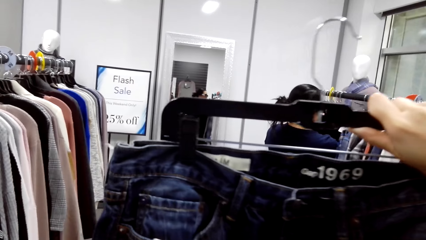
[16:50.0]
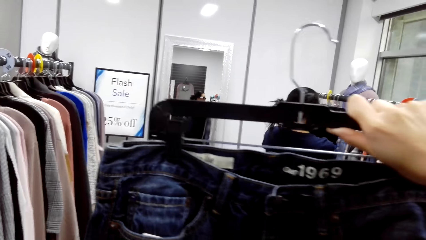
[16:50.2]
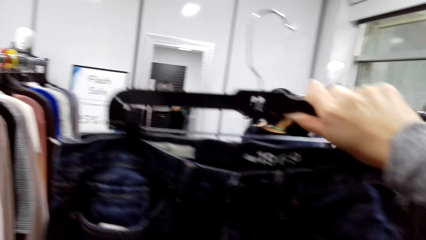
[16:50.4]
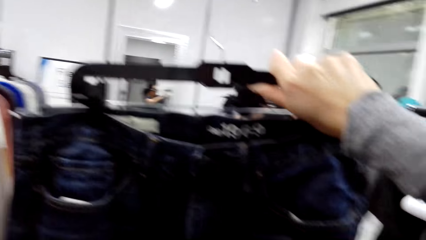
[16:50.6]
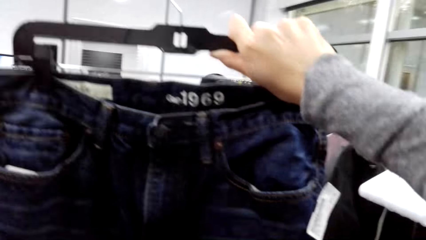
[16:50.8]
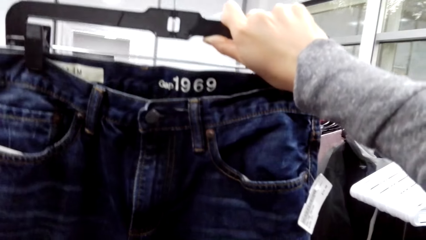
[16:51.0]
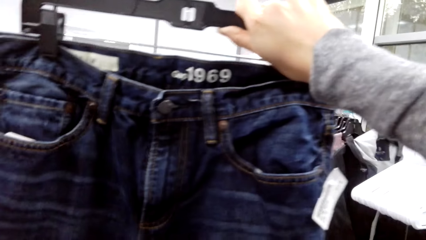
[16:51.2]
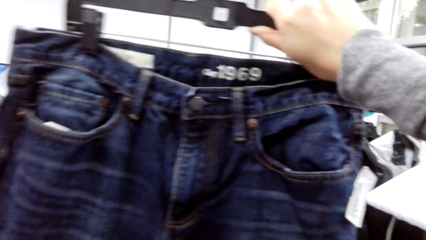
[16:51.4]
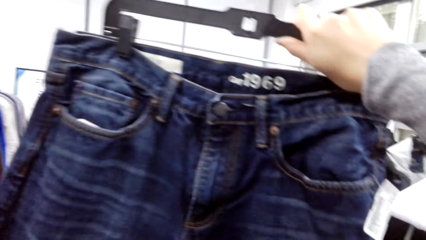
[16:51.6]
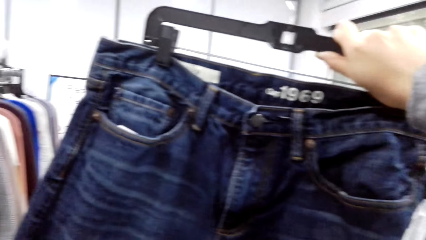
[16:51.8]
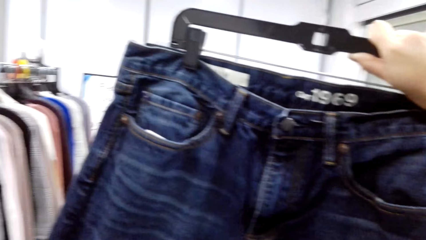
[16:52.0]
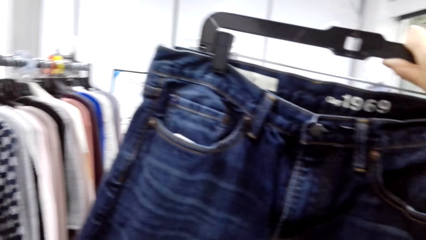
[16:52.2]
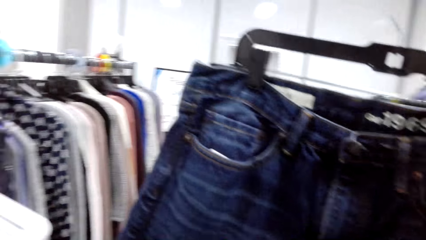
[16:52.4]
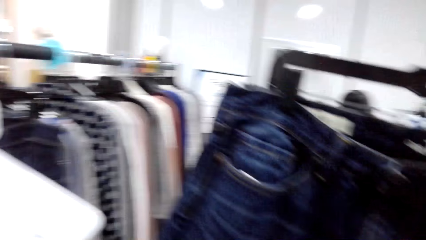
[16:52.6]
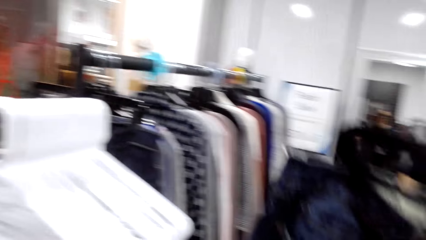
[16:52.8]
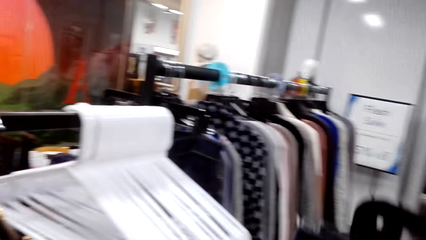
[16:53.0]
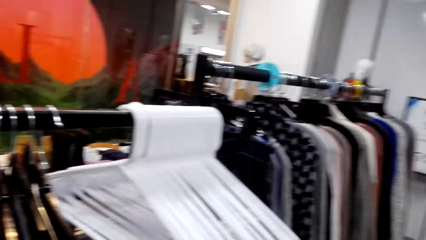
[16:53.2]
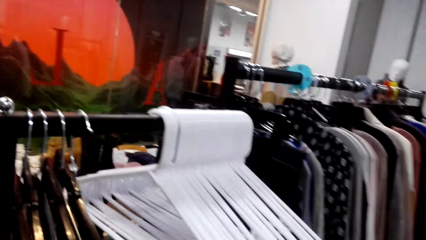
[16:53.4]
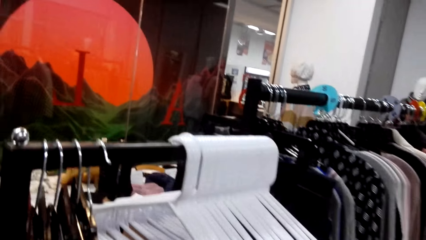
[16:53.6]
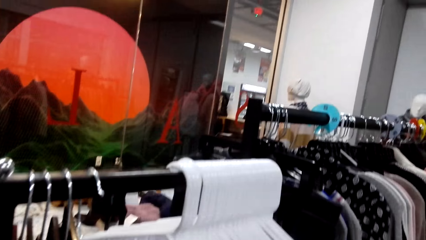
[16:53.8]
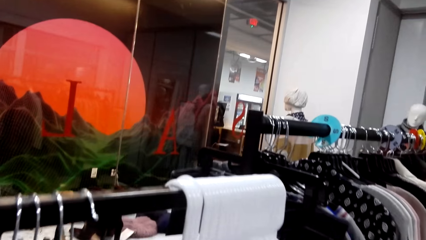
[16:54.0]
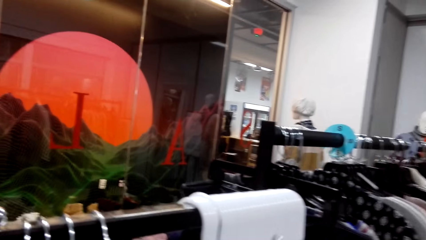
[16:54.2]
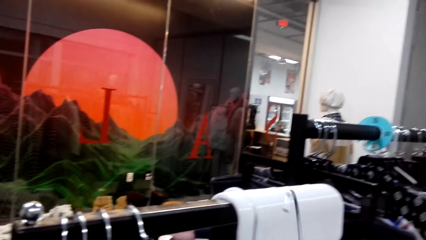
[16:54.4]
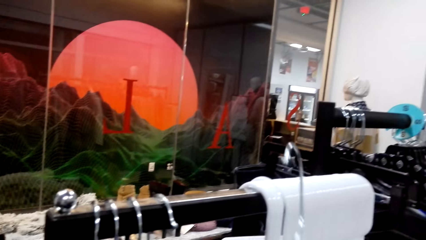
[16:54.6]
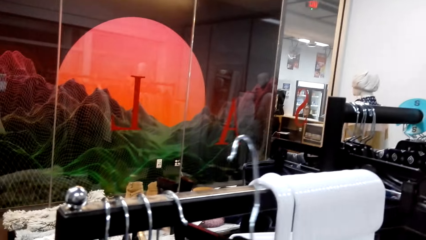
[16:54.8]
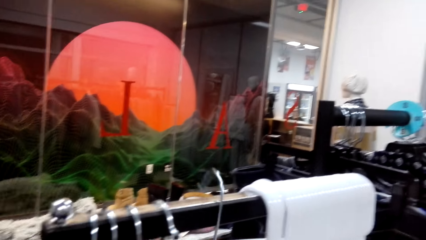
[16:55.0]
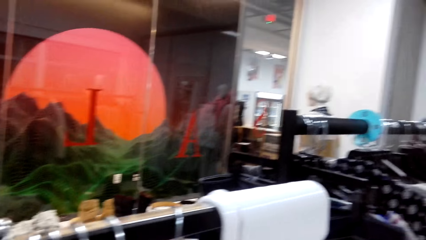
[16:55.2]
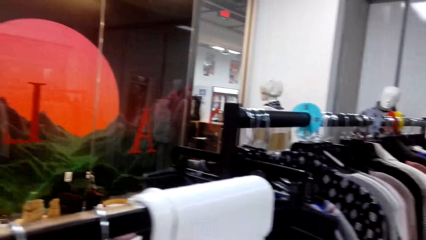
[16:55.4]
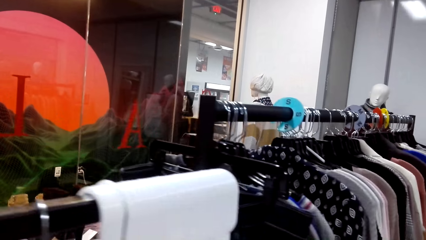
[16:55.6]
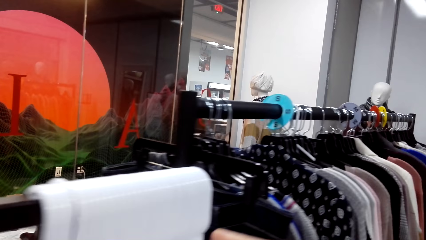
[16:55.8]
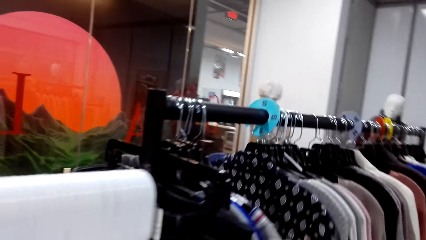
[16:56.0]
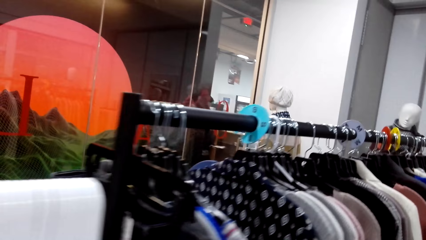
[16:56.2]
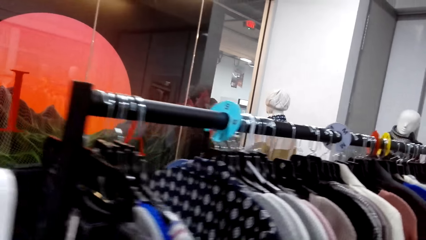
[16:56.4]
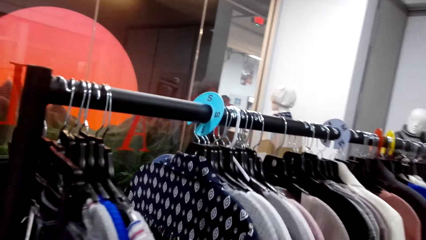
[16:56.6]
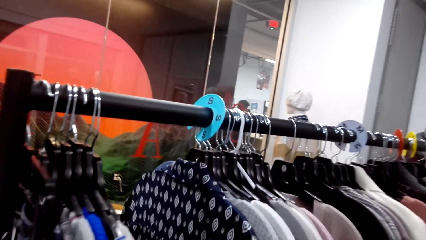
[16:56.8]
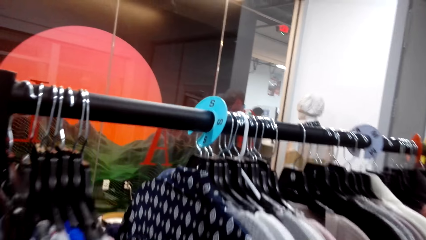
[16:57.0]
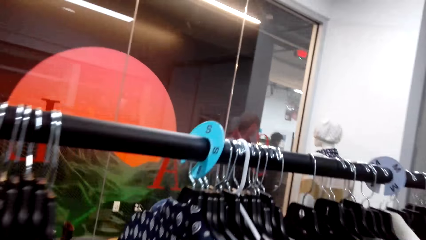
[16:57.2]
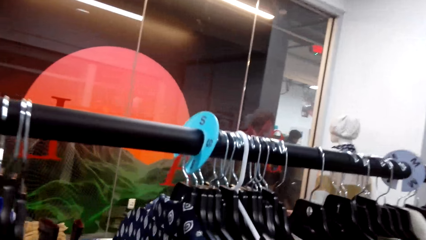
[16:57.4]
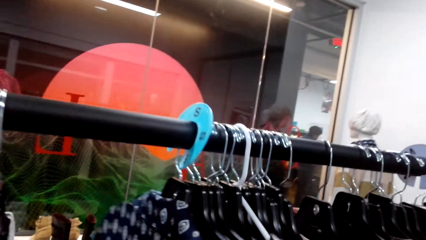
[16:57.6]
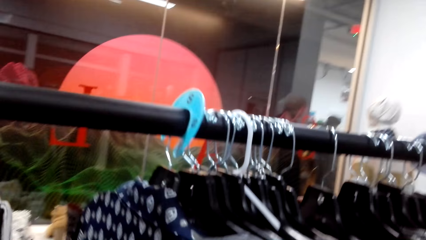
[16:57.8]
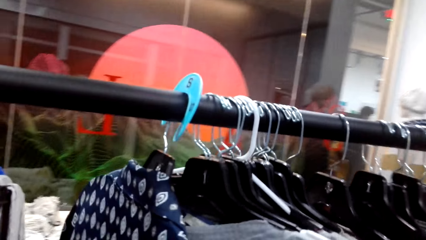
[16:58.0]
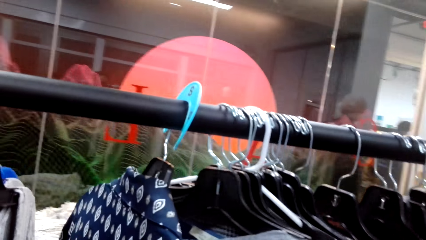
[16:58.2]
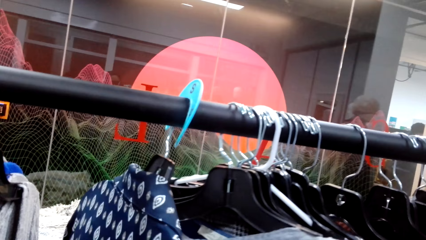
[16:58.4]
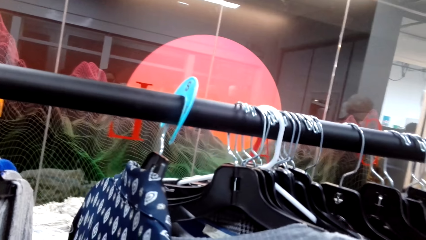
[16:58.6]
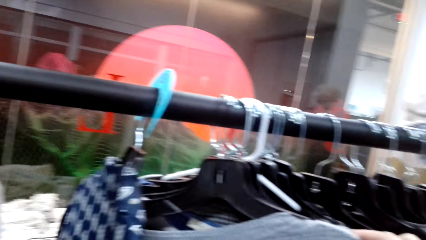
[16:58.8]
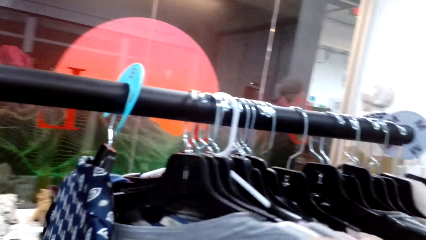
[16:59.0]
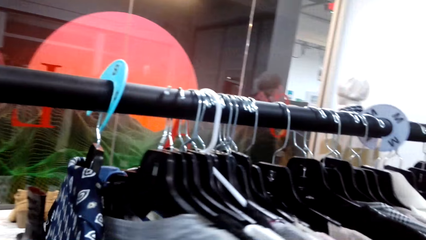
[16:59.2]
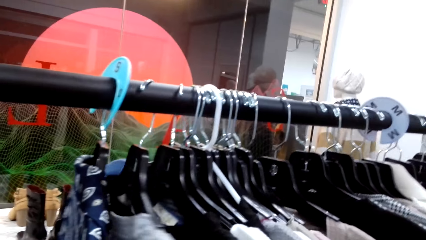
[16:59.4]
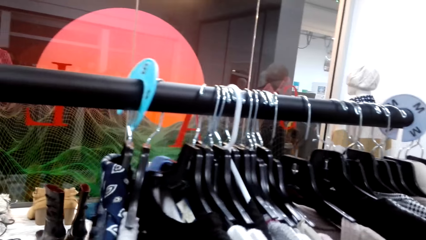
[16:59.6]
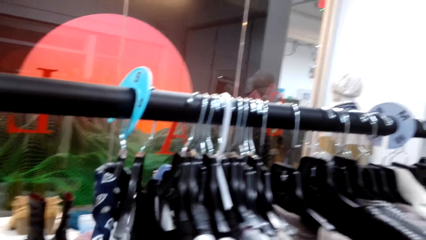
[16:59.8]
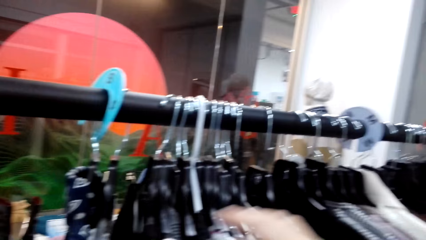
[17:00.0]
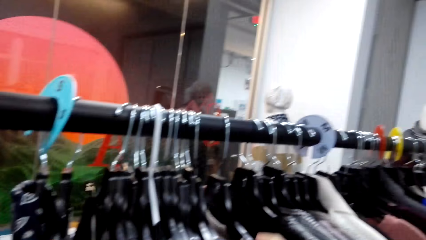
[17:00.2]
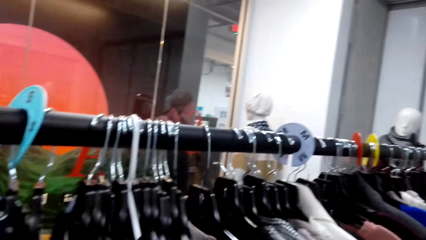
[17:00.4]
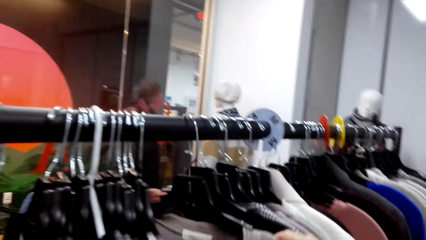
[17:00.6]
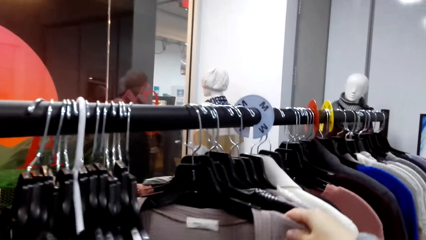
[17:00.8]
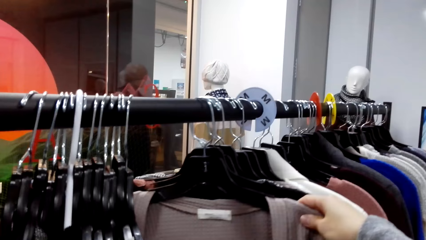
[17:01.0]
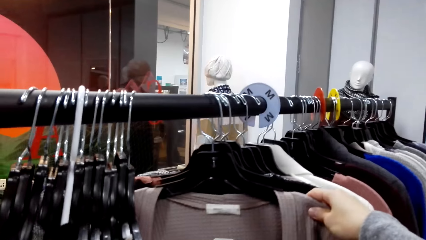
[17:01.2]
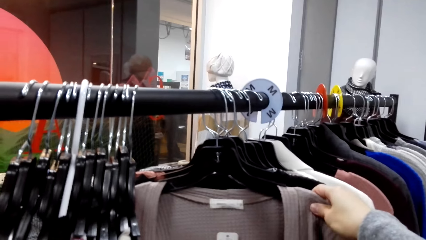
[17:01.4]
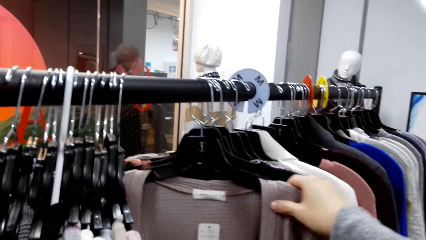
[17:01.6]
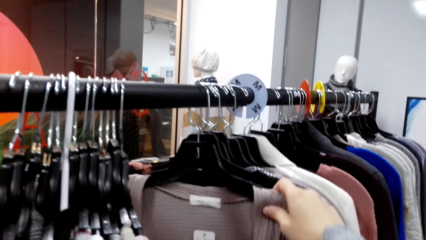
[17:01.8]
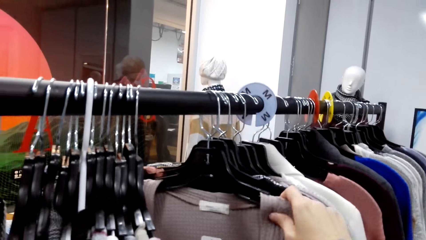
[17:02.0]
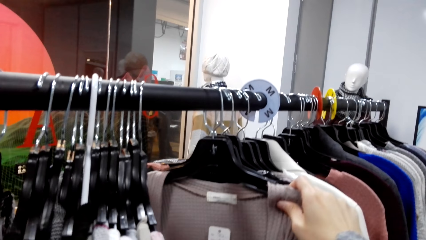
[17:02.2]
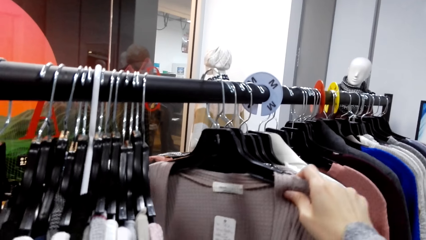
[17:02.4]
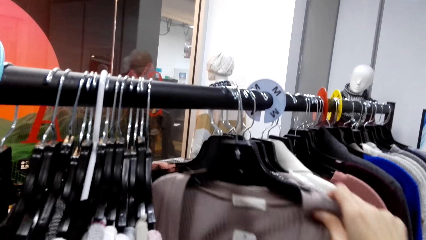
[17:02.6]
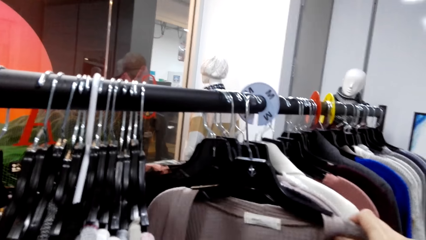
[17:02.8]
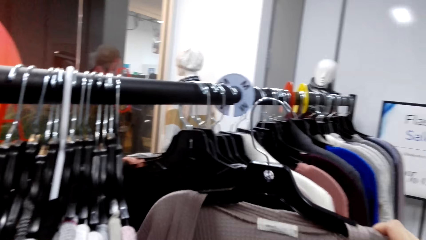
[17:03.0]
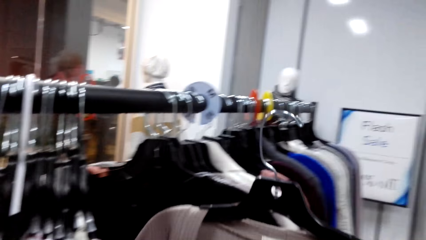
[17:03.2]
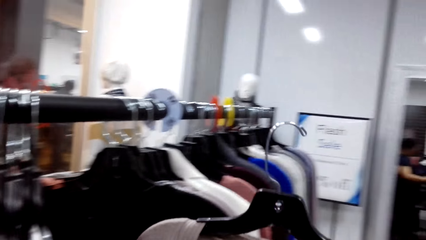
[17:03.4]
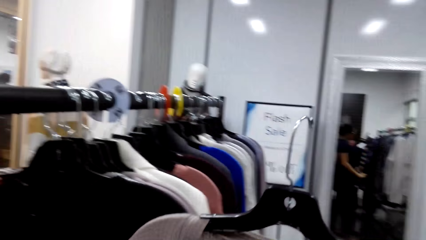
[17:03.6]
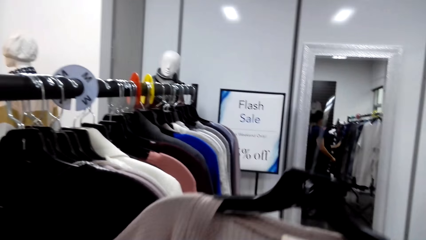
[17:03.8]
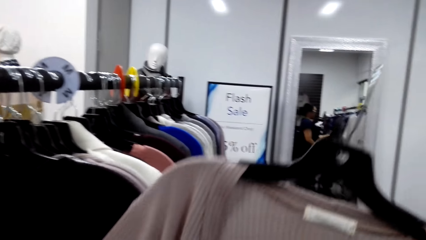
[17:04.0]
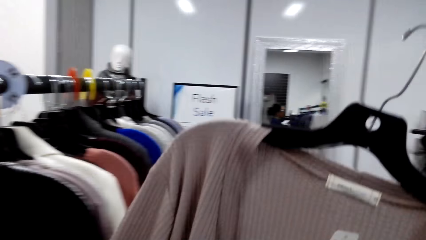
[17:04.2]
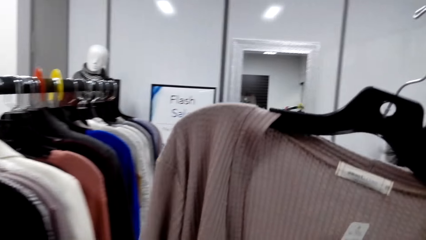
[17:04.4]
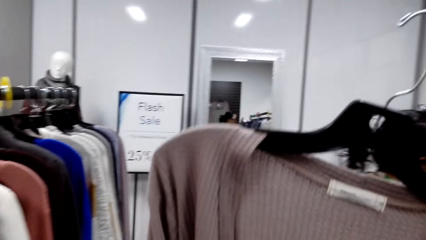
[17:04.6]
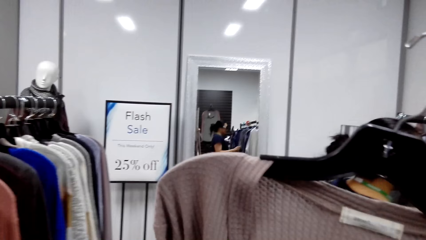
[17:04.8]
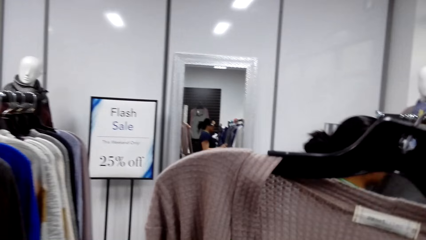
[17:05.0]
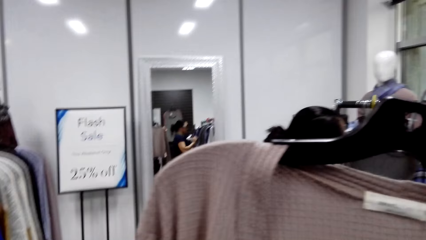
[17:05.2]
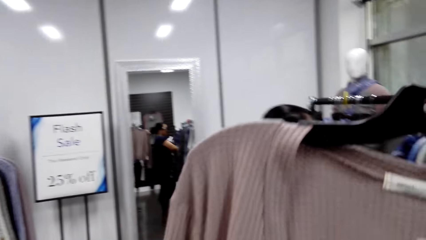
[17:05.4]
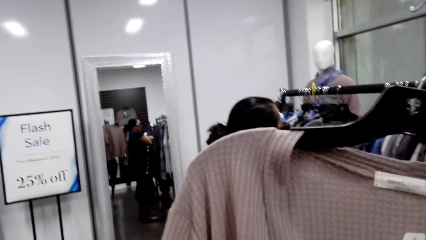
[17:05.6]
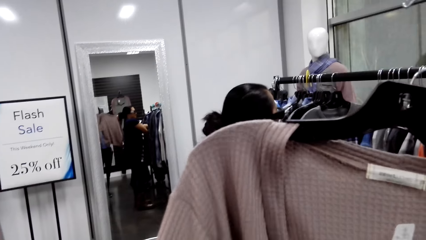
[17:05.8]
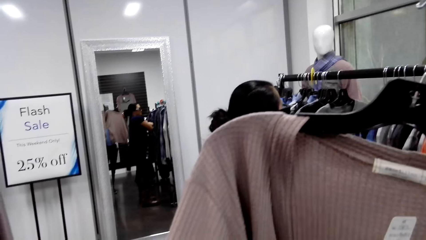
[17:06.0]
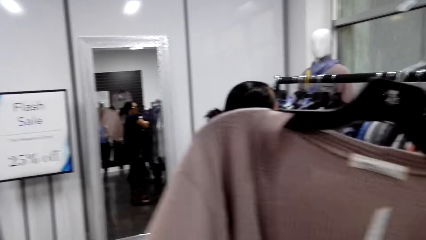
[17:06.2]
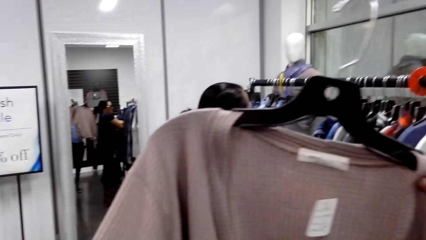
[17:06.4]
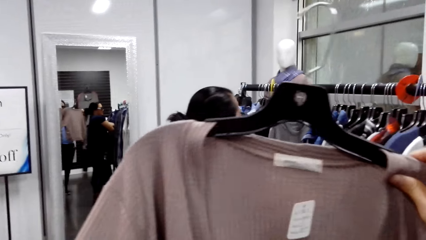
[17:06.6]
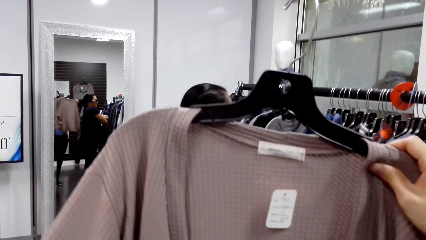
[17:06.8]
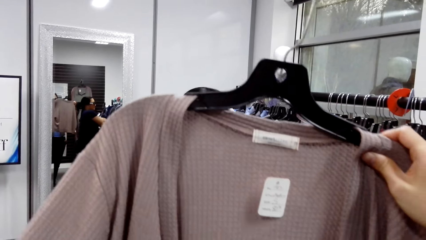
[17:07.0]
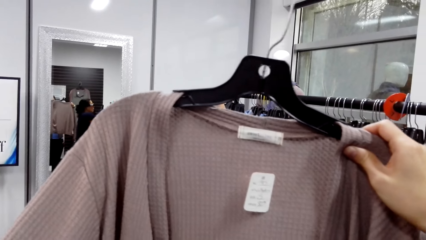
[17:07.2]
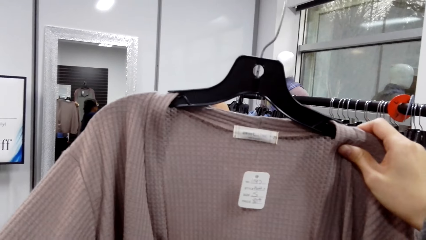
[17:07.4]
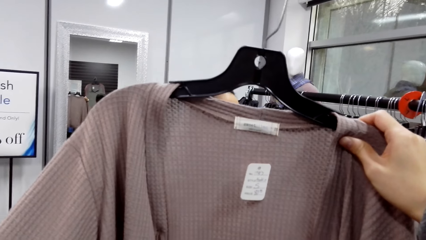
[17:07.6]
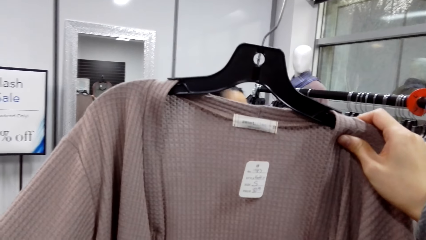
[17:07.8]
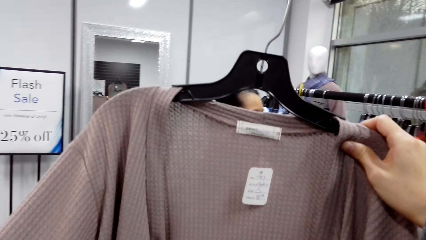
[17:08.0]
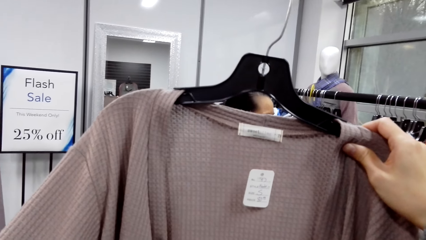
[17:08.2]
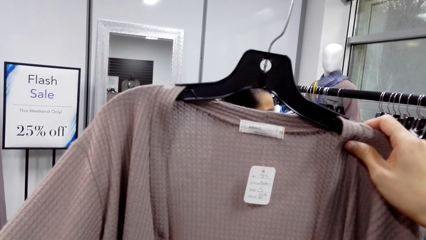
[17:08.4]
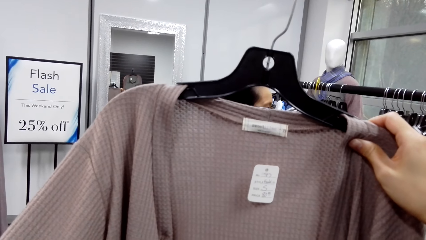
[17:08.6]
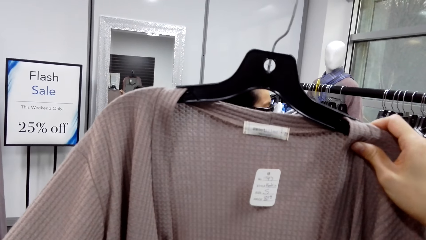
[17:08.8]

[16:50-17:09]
The camera wearer hangs the cloth on the rack. They walk around the room. They push the clothes aside. They take a cloth from the hanger stand. They lift the cloth.
